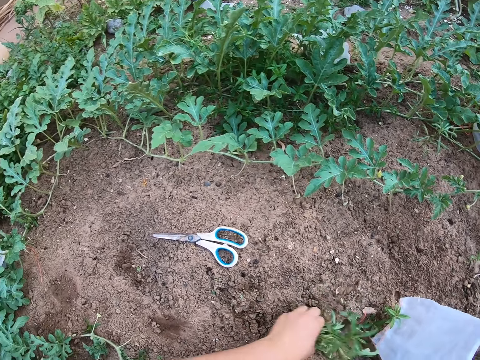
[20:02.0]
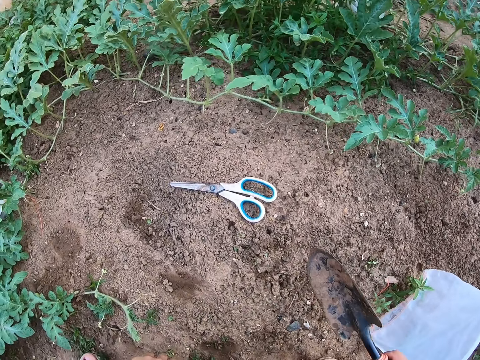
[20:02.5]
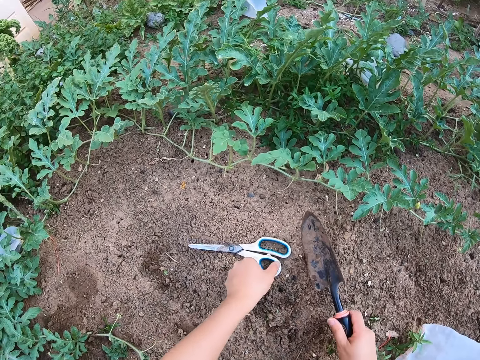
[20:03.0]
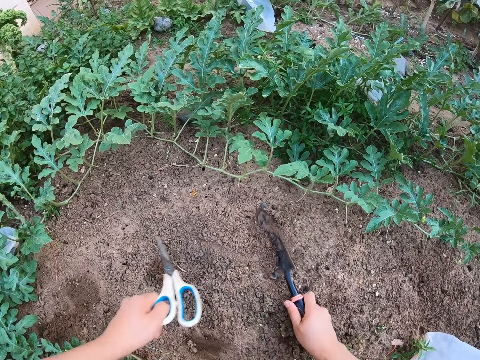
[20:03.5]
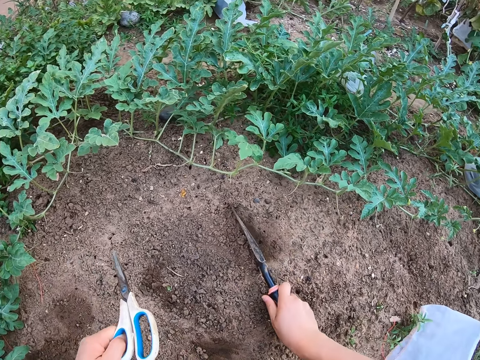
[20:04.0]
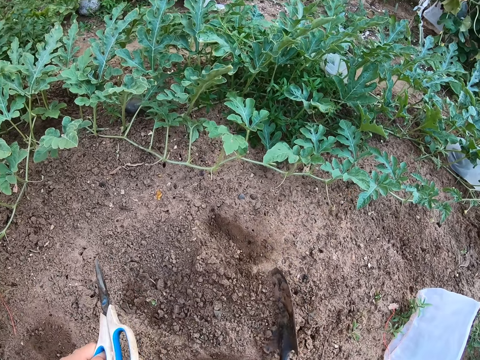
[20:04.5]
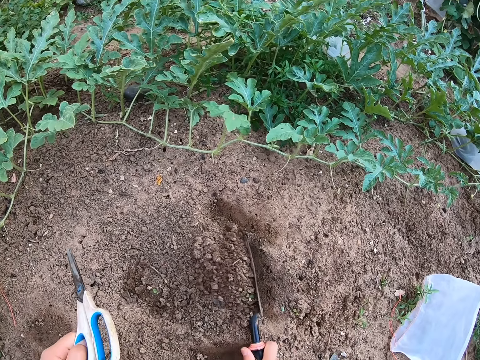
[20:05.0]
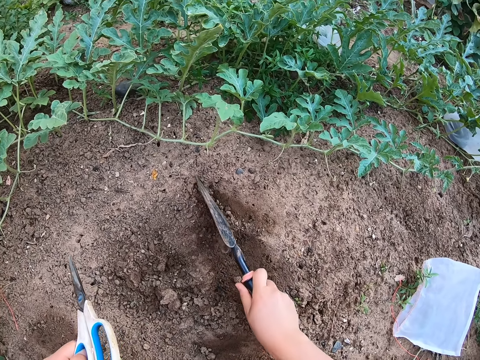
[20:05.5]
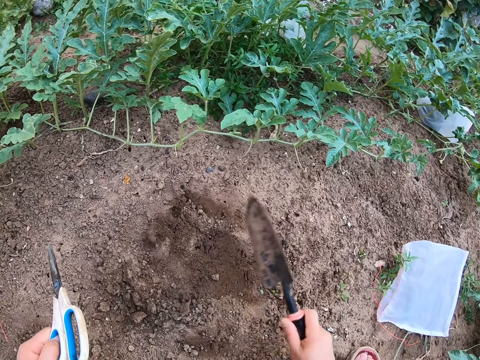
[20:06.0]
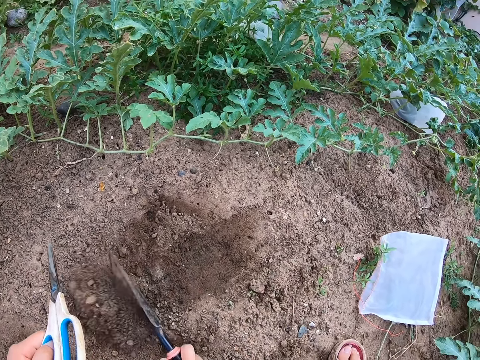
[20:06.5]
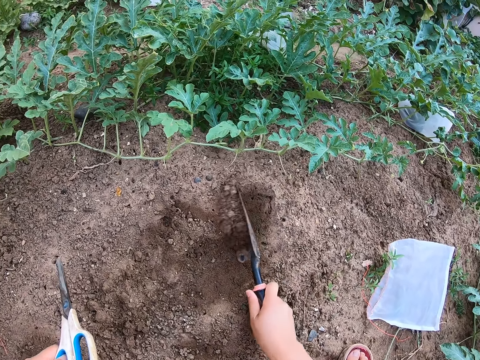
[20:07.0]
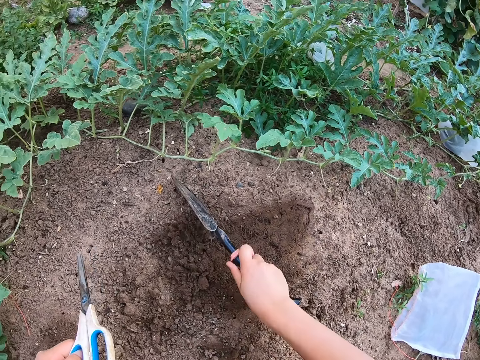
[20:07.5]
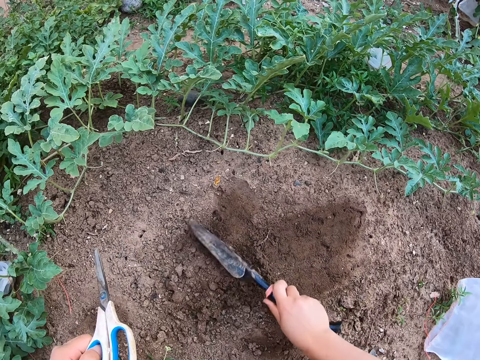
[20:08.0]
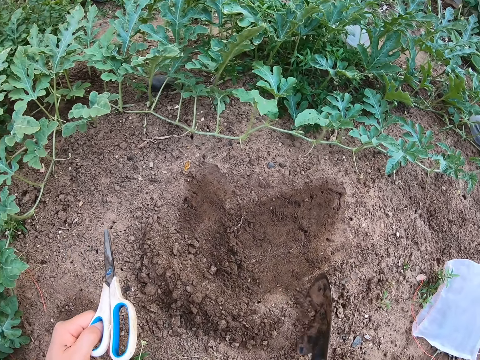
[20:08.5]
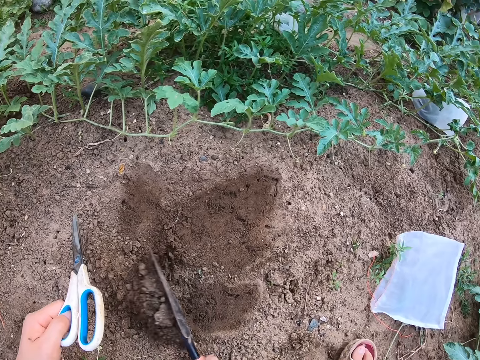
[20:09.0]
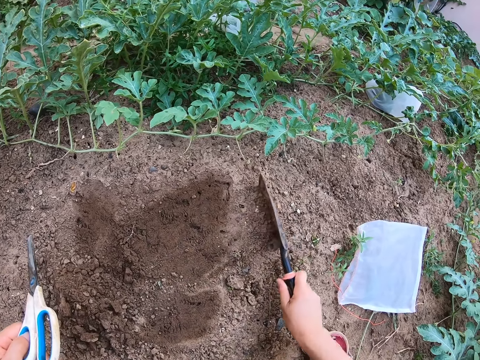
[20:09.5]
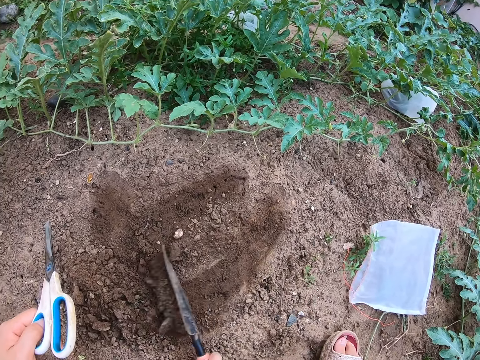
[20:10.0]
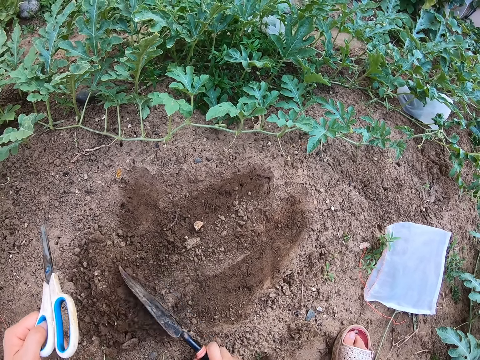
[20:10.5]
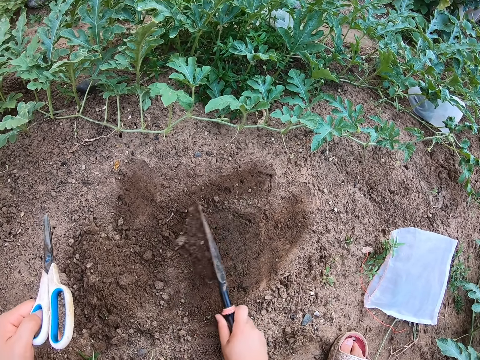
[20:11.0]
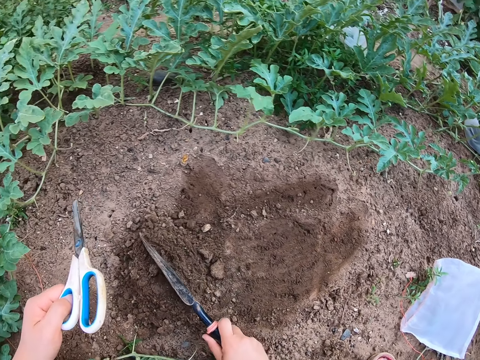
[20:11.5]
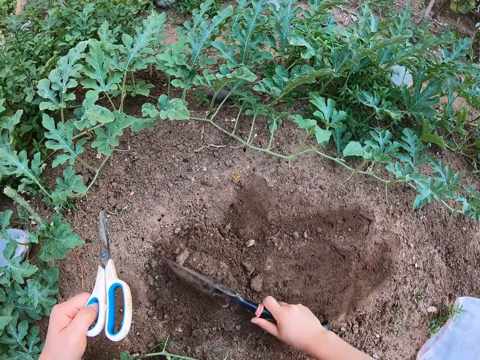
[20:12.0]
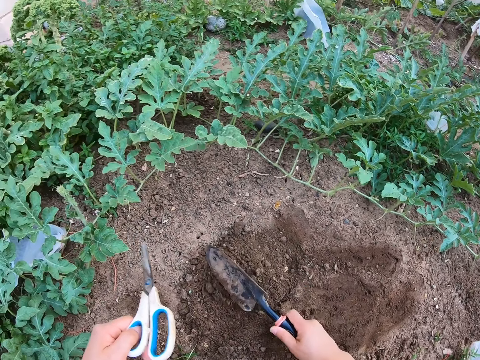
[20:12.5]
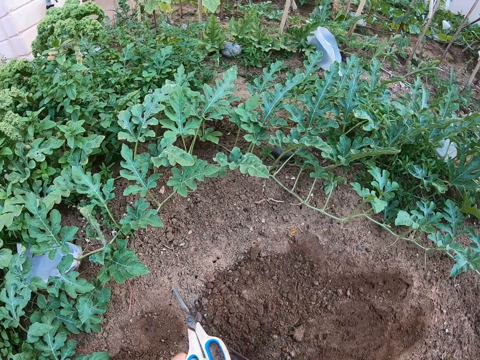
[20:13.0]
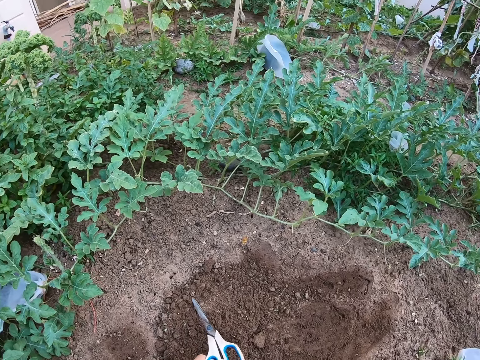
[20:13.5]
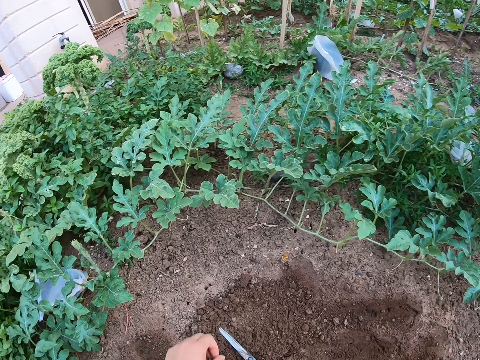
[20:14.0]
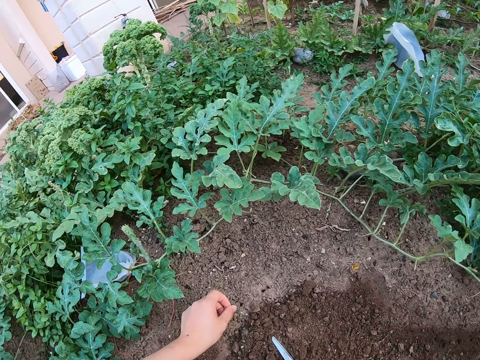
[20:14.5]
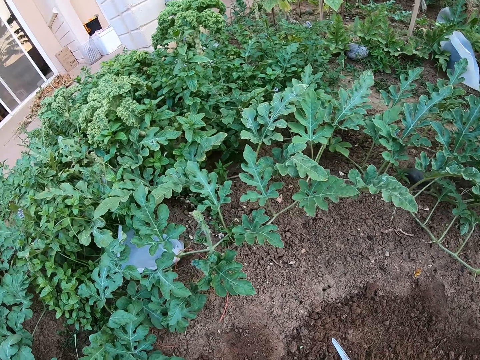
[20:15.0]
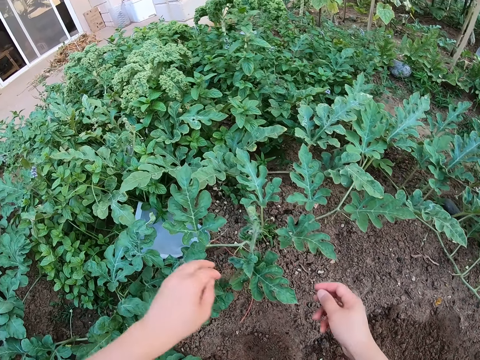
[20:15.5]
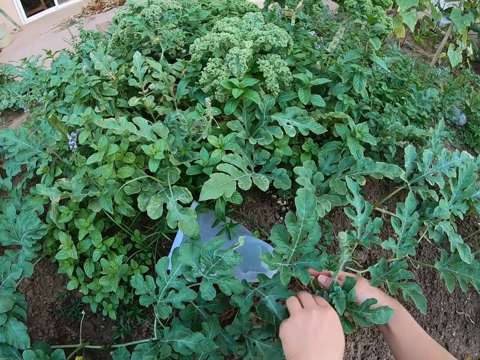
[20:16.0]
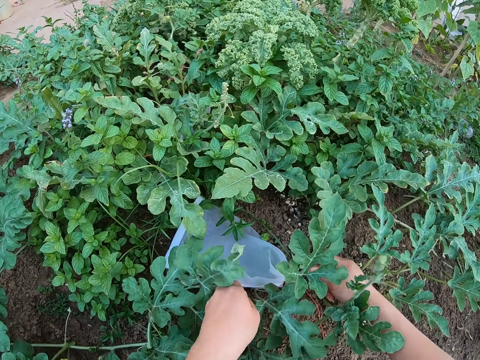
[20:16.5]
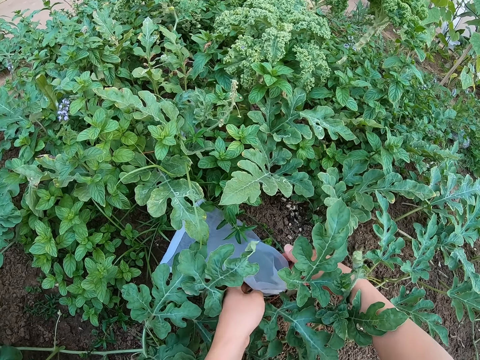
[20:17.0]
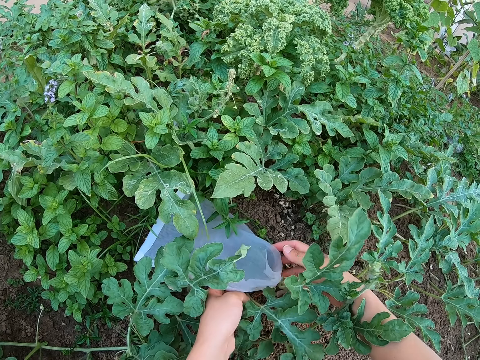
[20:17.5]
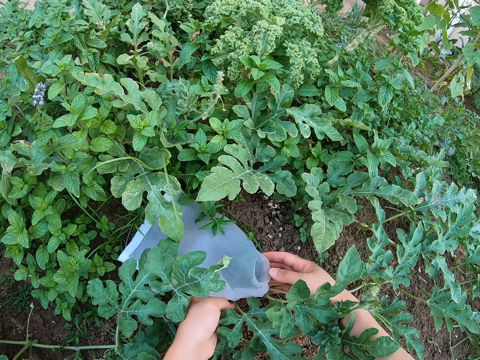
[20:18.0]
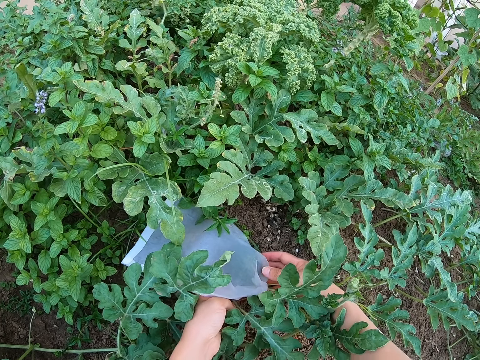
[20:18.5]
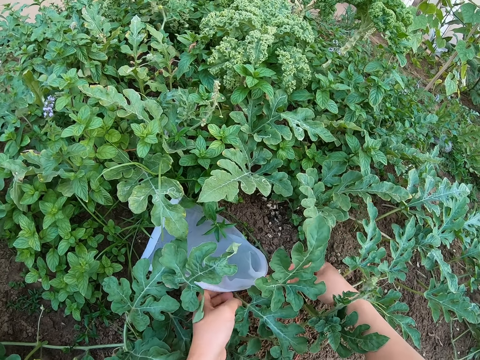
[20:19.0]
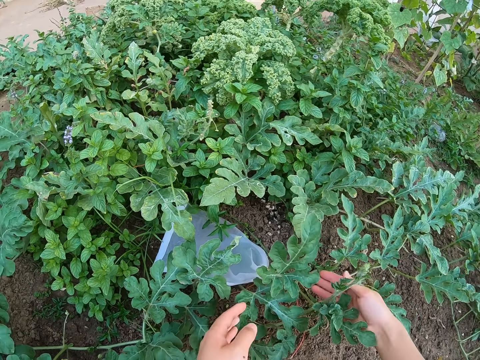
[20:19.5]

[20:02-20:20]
The camera wearer lifts a pair of scissors from the ground. They dig the ground with a spade. They collect soil on the ground with a trowel. They place the pair of scissors on the ground. They touch a paper on the garden. They hold a nylon bag on the ground.

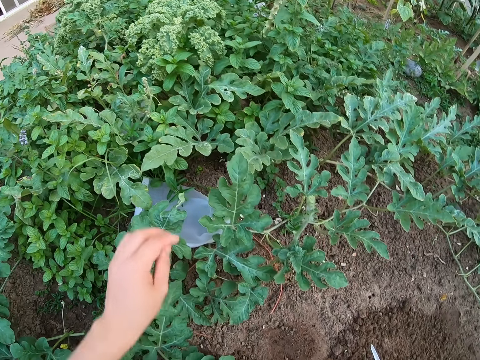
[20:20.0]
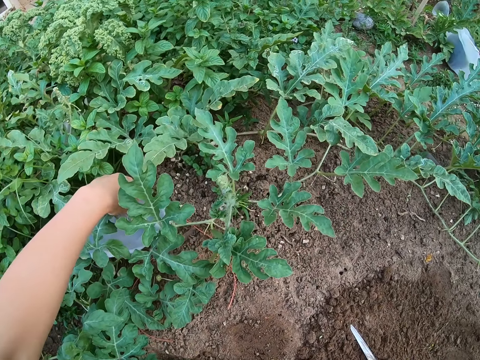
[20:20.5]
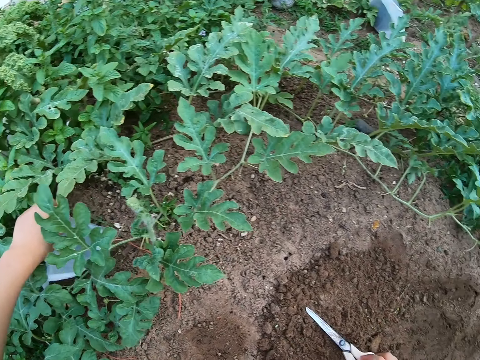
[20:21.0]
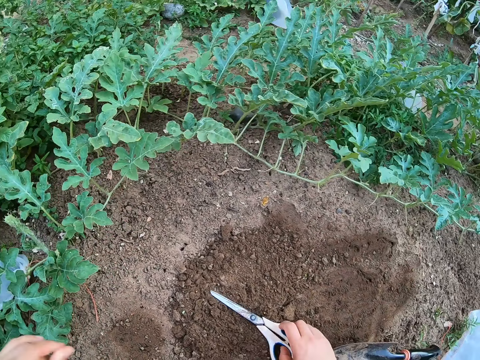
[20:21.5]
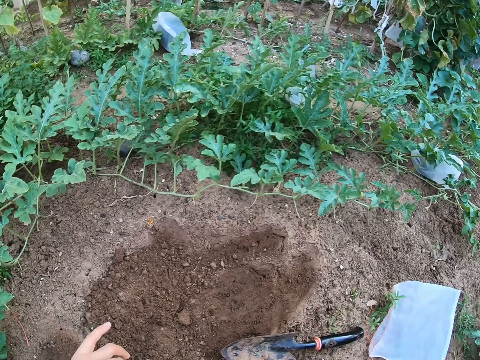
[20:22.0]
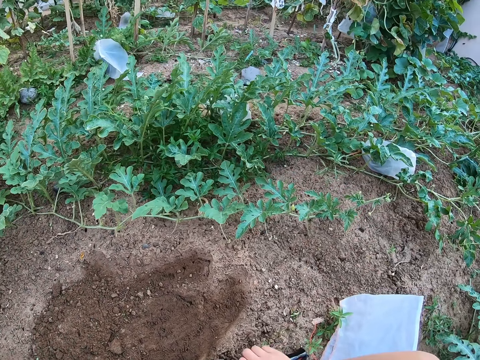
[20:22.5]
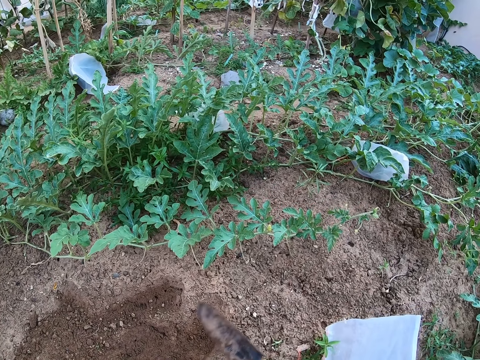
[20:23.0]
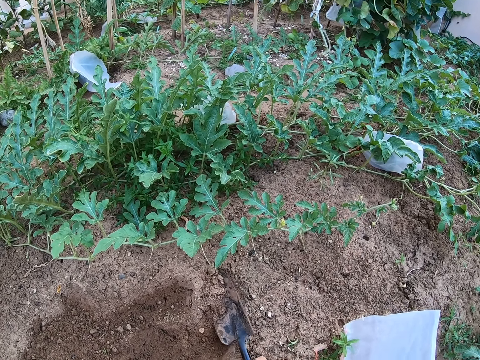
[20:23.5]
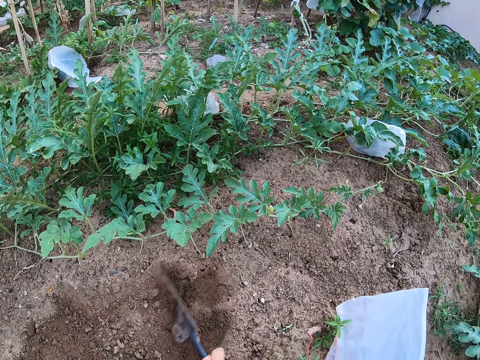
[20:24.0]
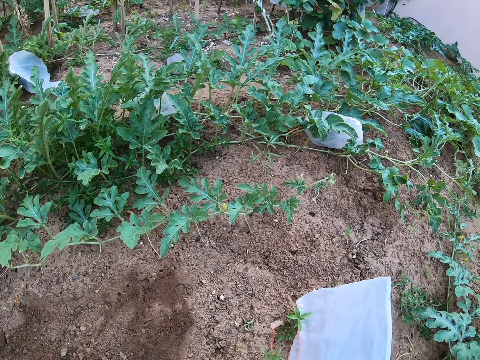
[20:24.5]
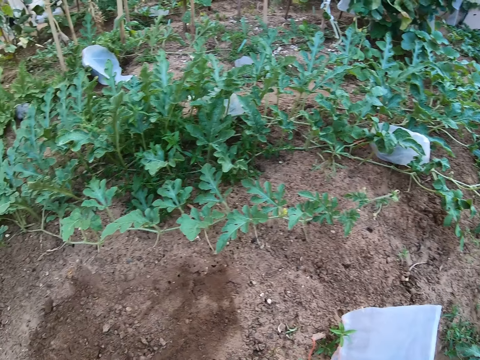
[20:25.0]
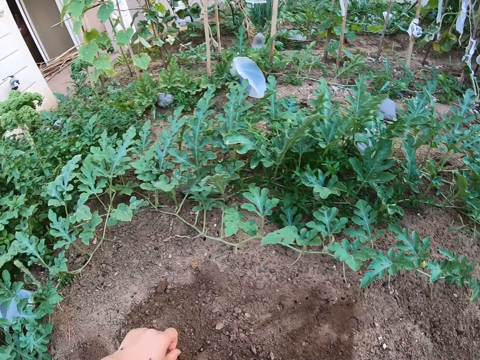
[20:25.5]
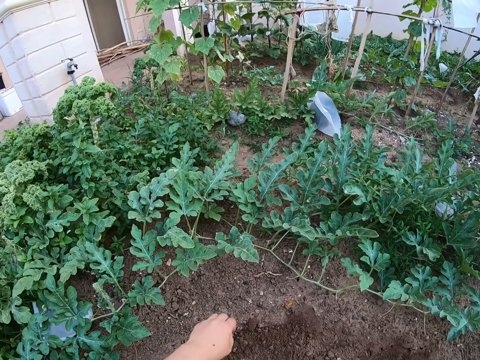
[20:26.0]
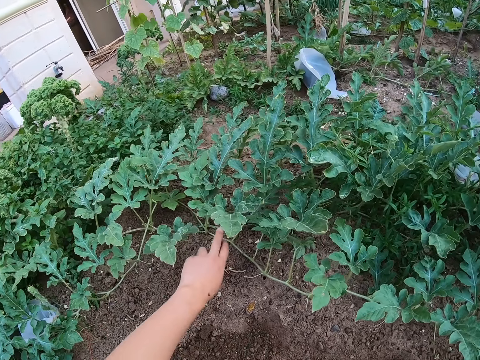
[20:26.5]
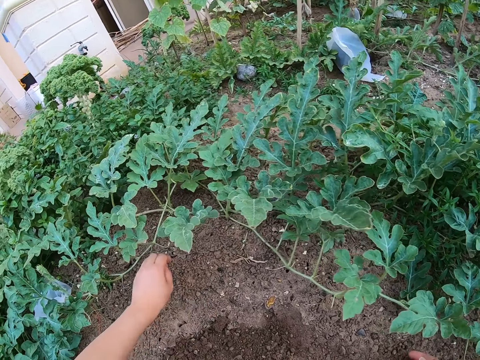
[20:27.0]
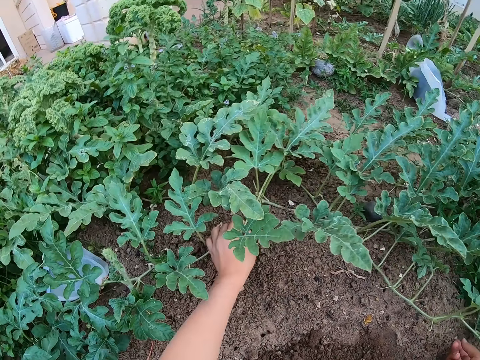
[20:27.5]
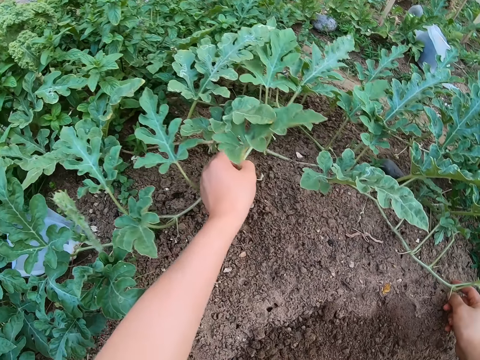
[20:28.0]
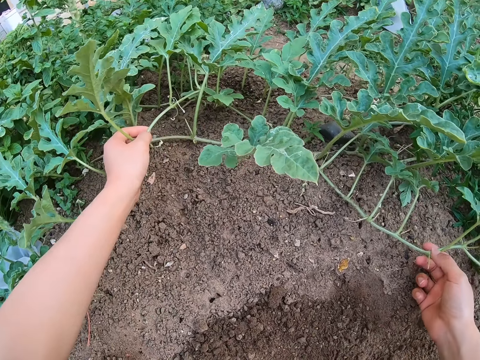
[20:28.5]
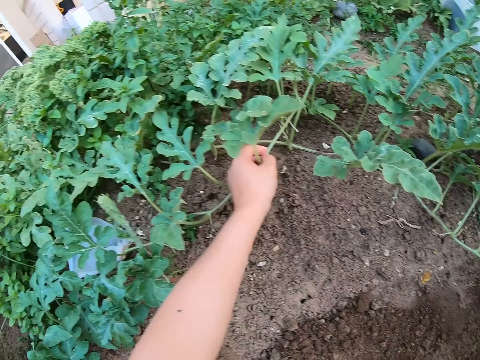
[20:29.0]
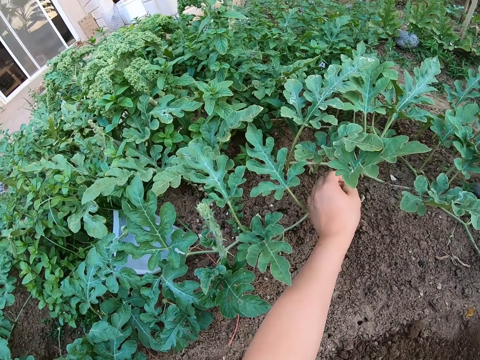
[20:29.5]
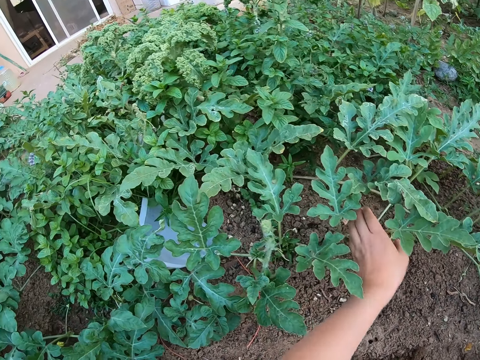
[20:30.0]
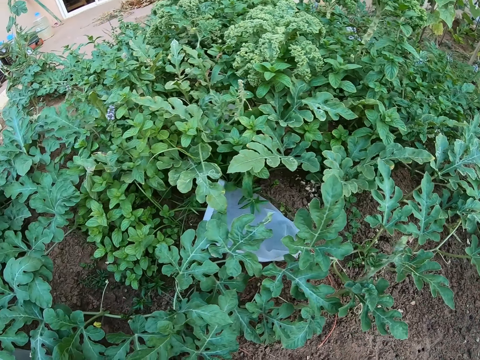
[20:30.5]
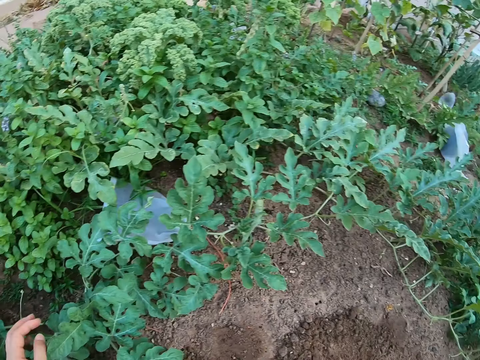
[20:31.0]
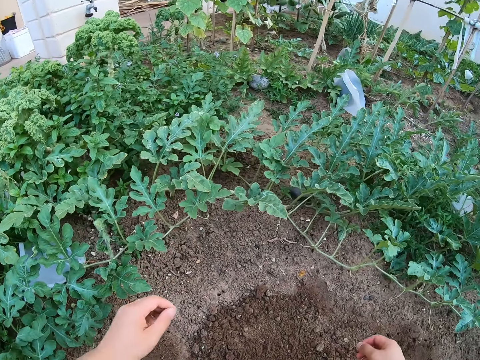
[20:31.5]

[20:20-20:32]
The camera wearer picks up a pair of scissors from the ground. They collect soil on the ground with a trowel. They dig the ground with a spade. They stare at the plant. They hold a watermelon stem.
